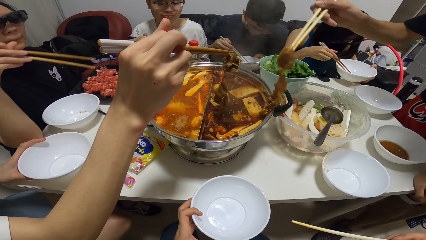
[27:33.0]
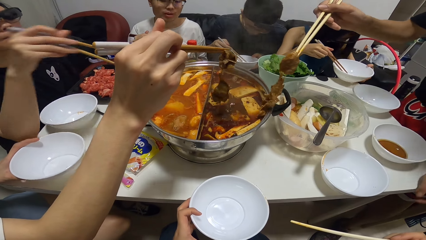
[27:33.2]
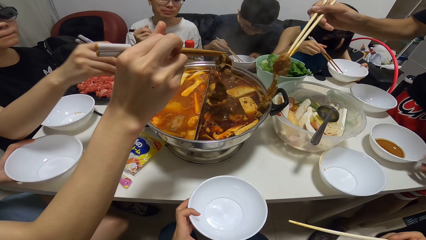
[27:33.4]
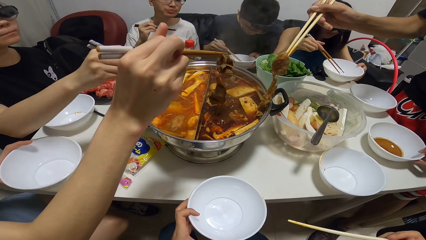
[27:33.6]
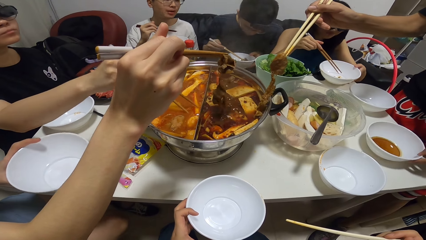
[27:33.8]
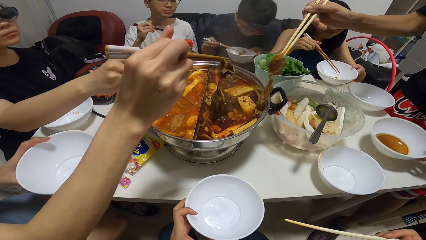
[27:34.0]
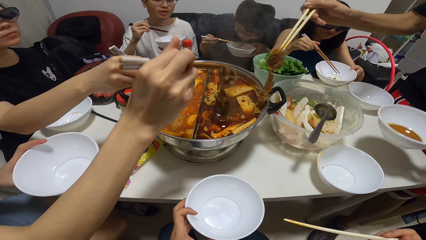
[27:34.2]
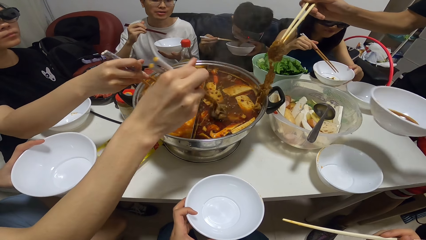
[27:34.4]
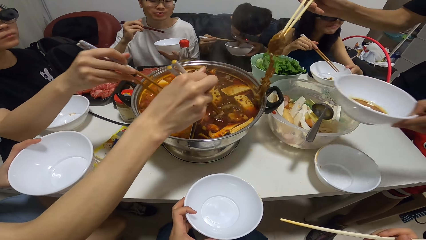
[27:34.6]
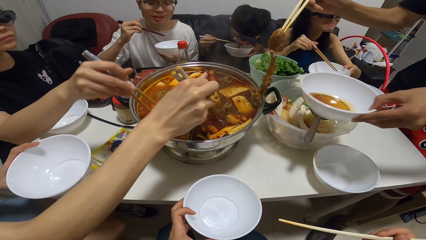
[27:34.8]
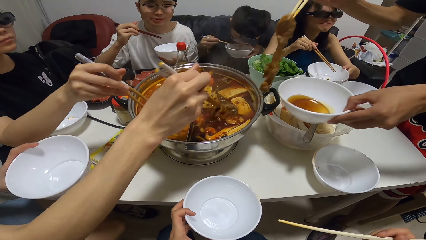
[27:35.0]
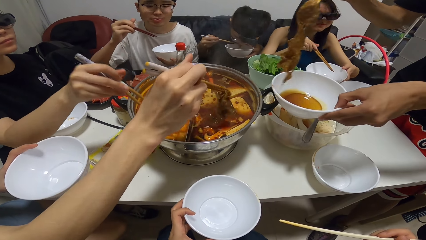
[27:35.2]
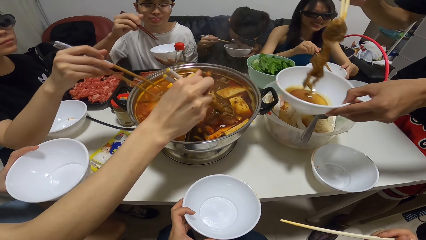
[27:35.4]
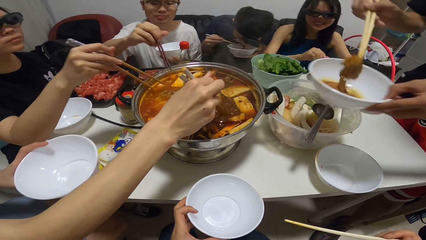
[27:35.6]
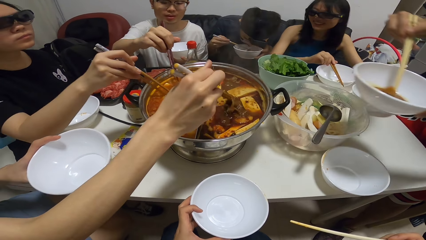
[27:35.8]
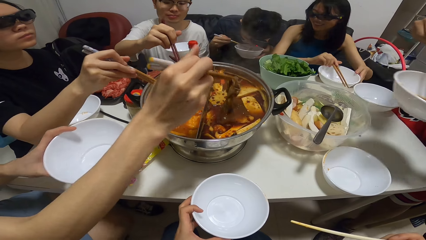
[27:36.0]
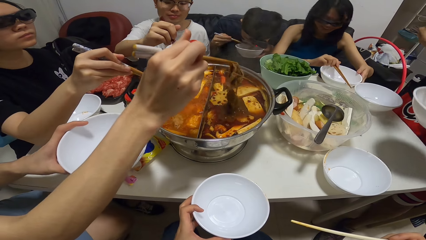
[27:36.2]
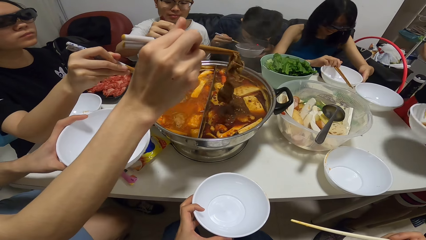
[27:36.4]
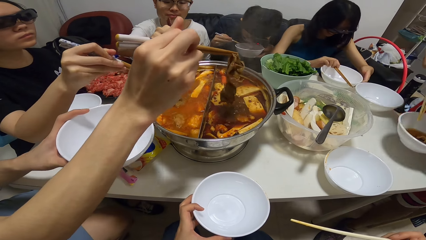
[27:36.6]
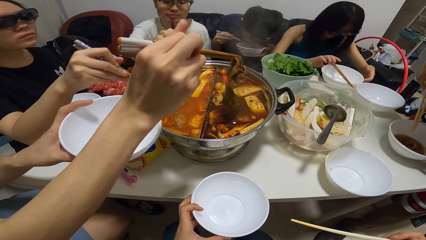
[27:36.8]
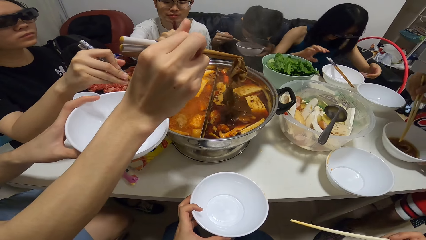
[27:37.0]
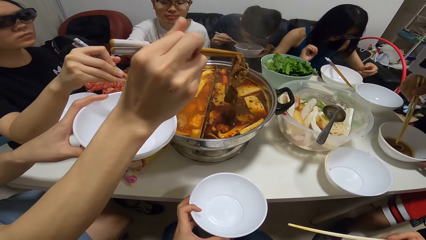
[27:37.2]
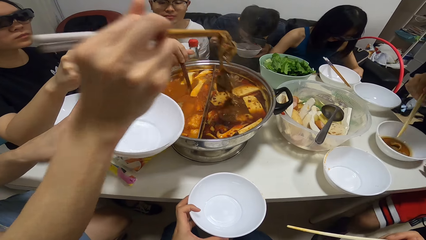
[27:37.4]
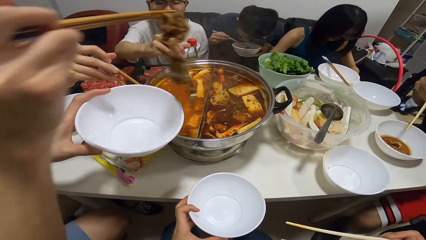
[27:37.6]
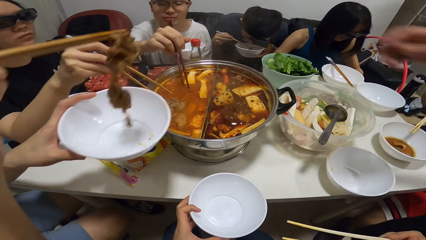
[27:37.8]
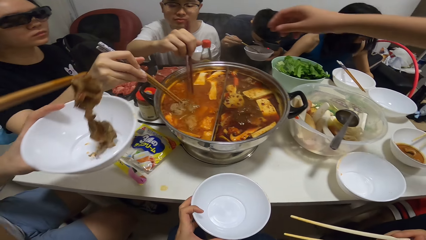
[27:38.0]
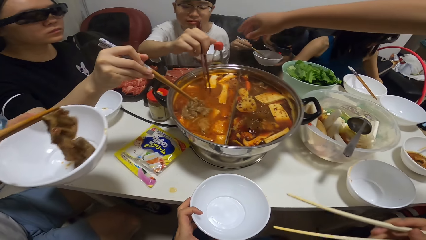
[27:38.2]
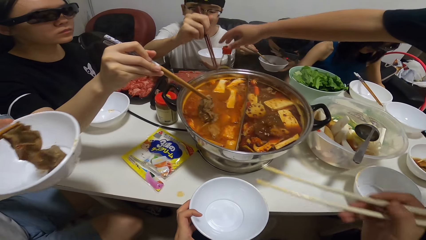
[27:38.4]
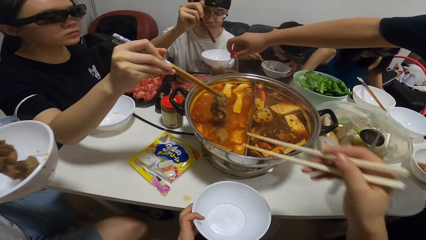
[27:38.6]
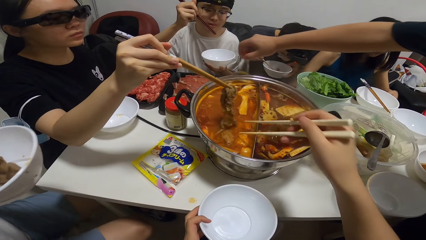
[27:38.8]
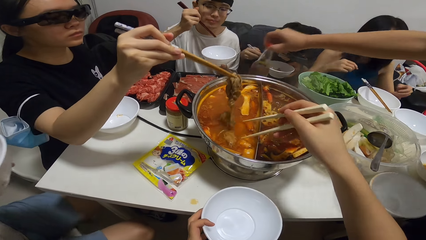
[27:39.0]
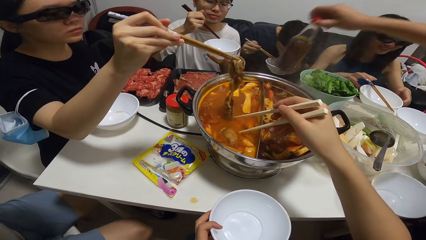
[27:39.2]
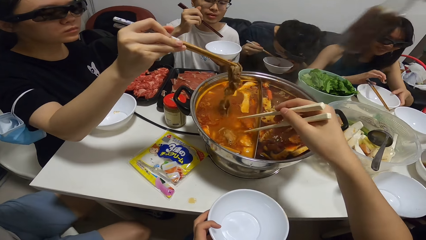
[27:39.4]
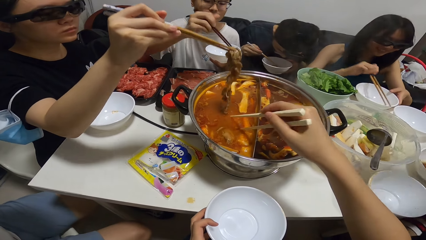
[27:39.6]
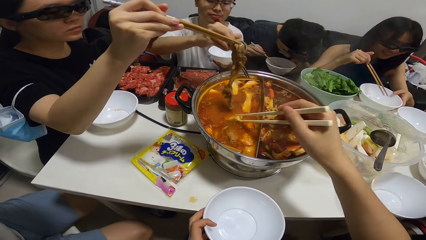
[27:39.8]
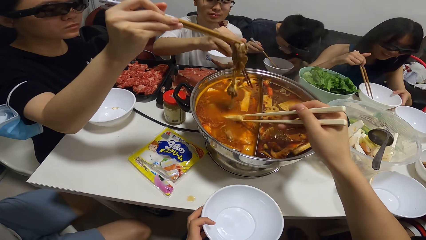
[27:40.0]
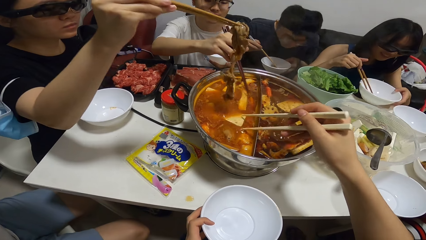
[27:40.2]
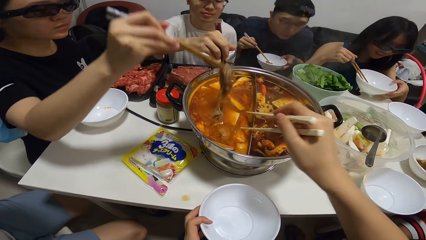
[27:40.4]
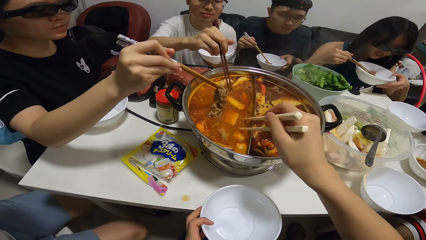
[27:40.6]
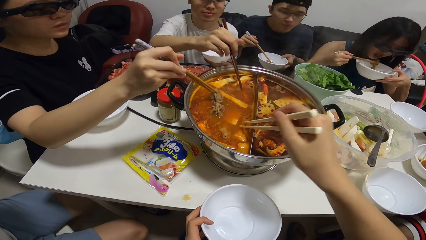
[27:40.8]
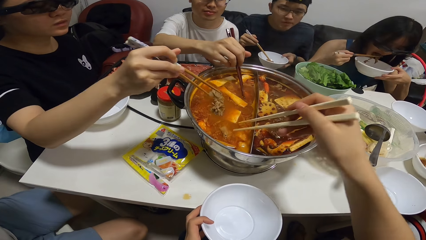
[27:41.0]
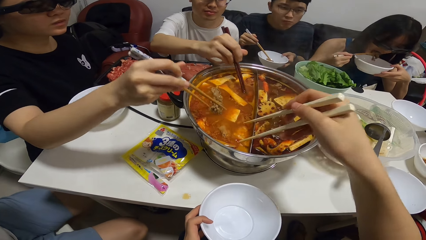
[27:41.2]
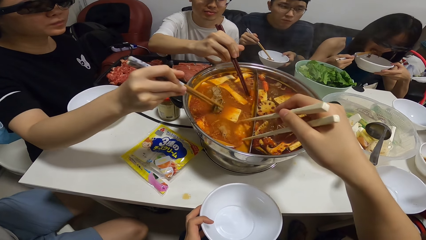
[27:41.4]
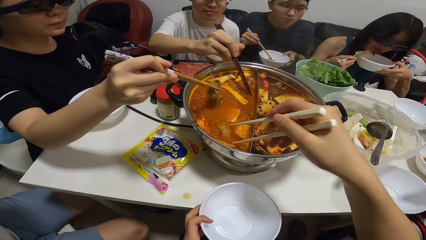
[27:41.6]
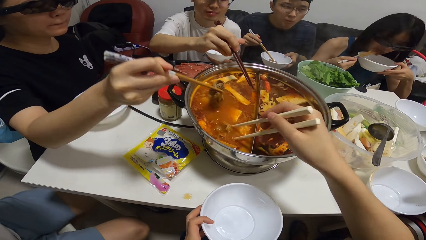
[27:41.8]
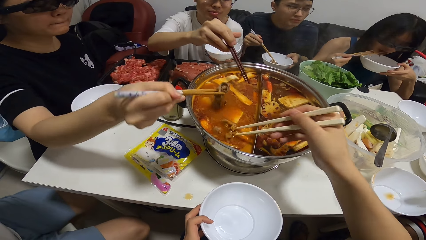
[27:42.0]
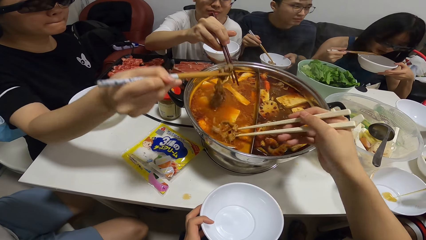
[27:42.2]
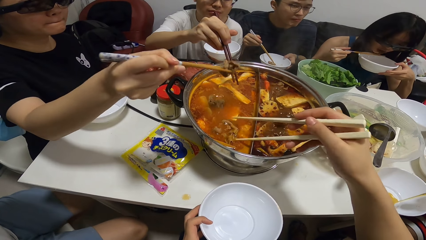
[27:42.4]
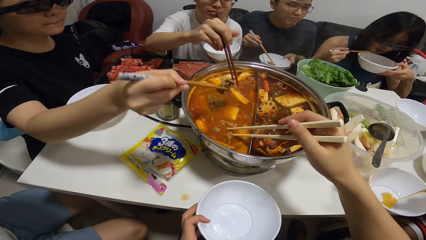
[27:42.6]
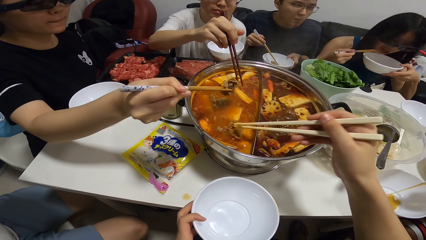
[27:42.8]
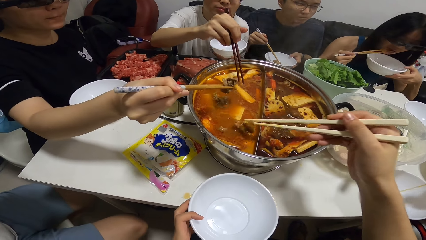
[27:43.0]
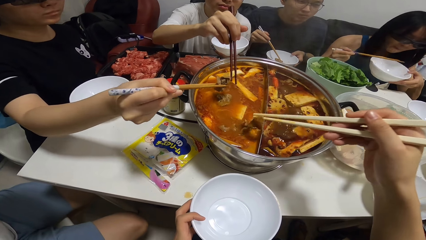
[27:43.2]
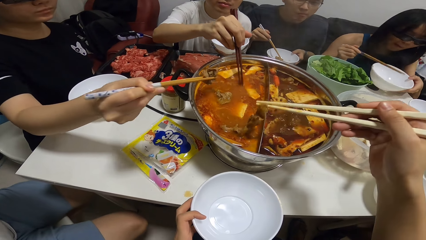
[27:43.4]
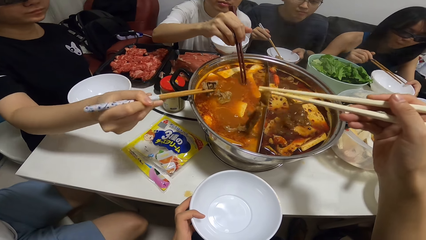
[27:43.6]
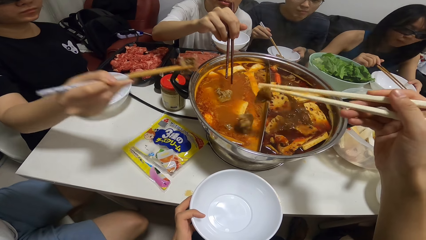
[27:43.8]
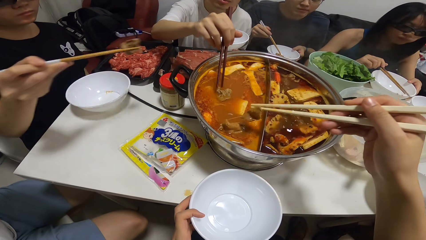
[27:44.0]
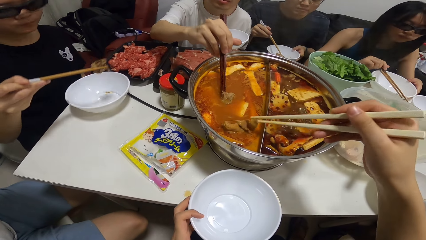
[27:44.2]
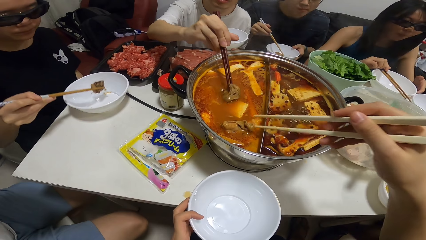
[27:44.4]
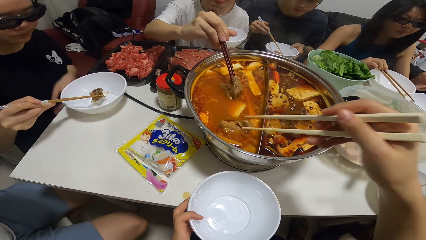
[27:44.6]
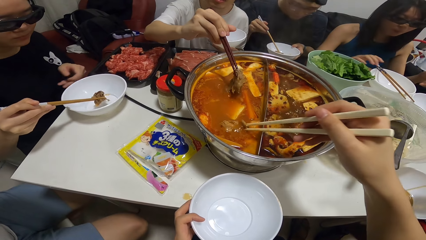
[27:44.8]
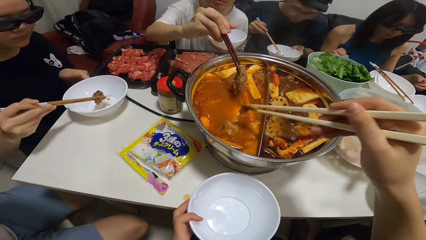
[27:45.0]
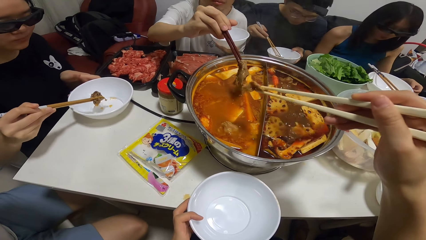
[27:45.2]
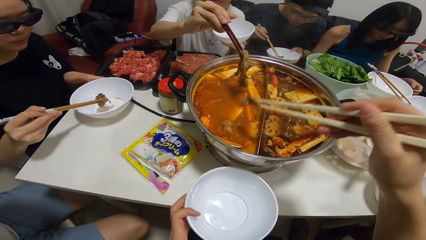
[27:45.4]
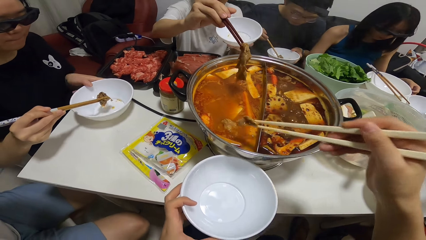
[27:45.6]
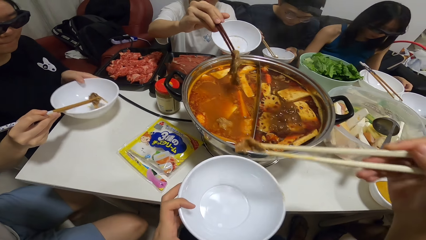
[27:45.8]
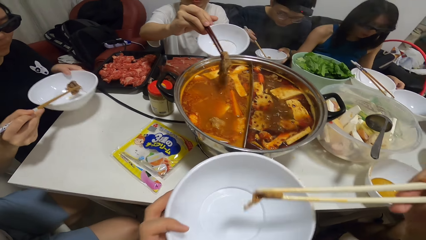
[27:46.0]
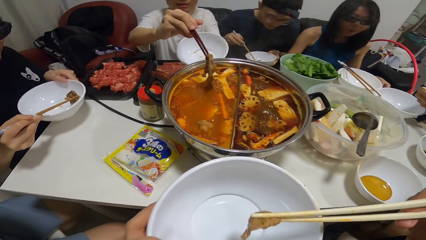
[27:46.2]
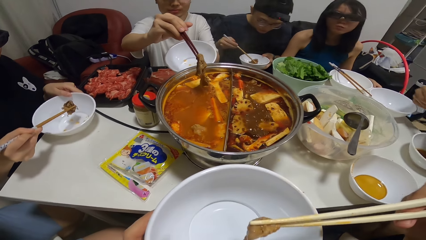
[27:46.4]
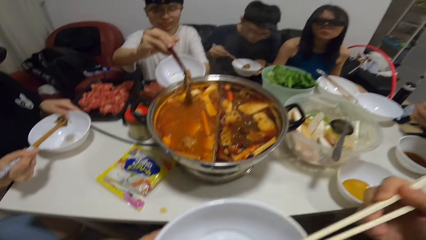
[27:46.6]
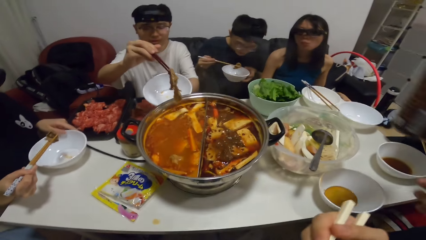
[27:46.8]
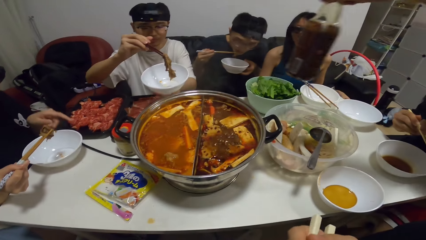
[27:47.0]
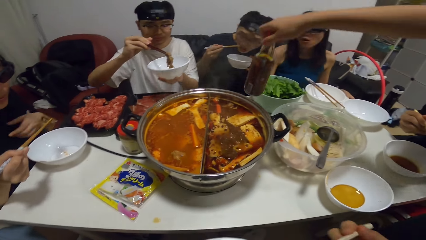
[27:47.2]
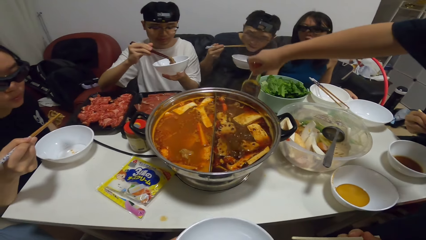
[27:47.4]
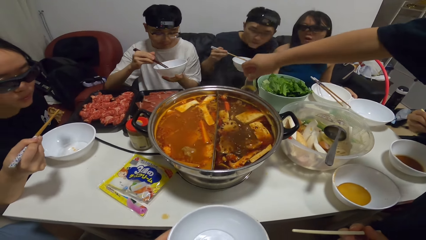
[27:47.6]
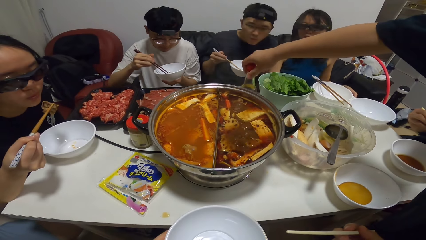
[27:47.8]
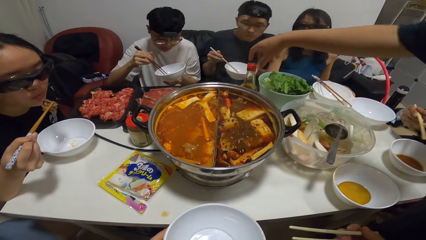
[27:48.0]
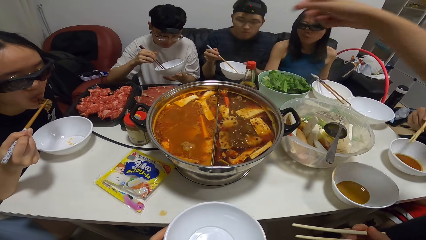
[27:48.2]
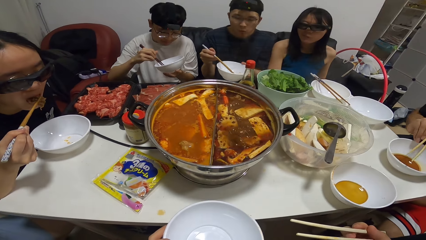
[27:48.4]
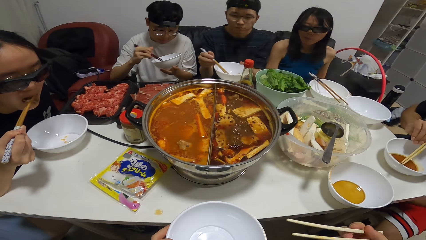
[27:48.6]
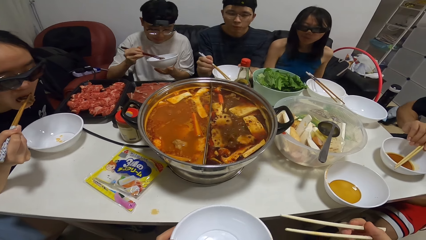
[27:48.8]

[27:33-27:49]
A man picks a bowl on the table with his left hand. A woman drops the bowl on the table with her left hand. Another man eats the food in the bowl with the chopsticks in his right hand. A third man holds the plate. The first man drops the food inside the bowl with the chopsticks. The first woman drops the chopsticks on the bowl with her right hand. Another woman picks food in the pot with the chopsticks in her right hand. The first man drops the bowl on the table with his left hand. The second woman drops the food inside a bowl in her left hand with the chopsticks. A fourth man picks a bottle of oil from a table with his right hand. The camera wearer holds the chopsticks. The first woman picks the chopstick on the bowl with her right hand. The camera wearer scoops the meat with the chopsticks. The first woman lifts the bowl with her left hand. She eats the food in the bowl with the chopsticks in her right hand. A third woman picks food from the pot with the chopsticks in her right hand. The first man drops the bowl on the table with his left hand. The camera wearer picks food from the pot with the chopsticks in her right hand. The first woman drops the chopsticks on the bowl with her right hand. A fifth man picks food in the pot with the chopsticks in his right hand. The camera wearer holds the meat with the chopstick. She eats the food with the chopsticks in her right hand. The fourth man returns the bottle of oil to the table with his right hand. The fifth man drops the food inside the bowl with the chopsticks in his right hand. The third woman eats the food in the bowl with the chopsticks in her right hand.
